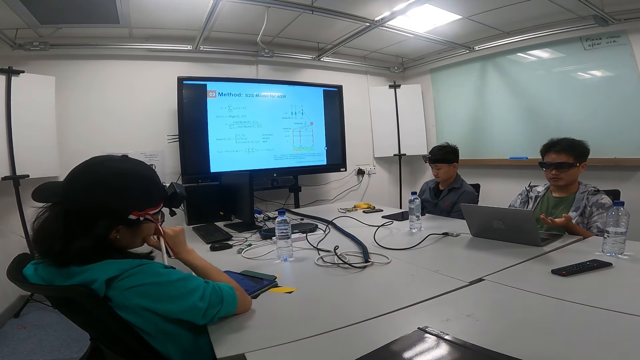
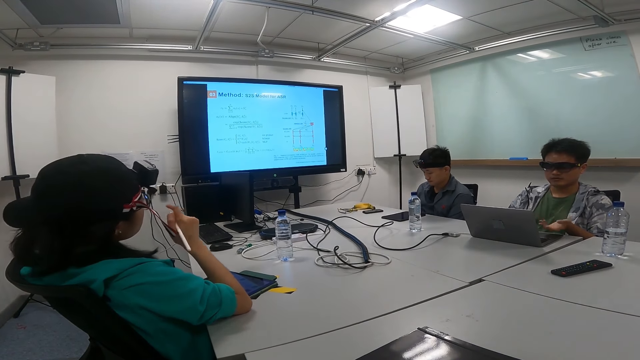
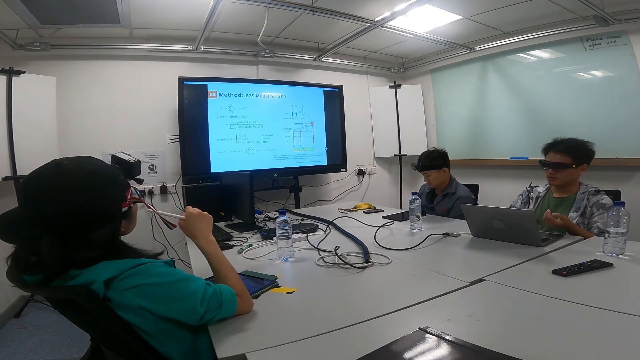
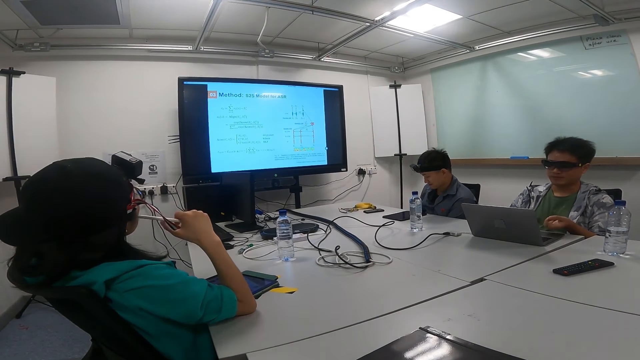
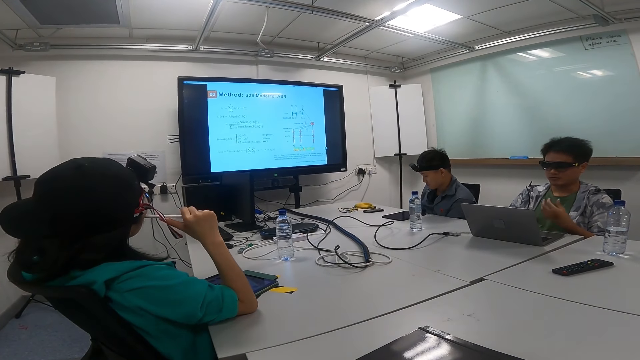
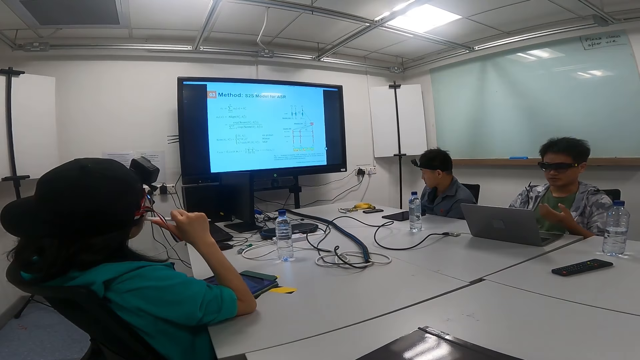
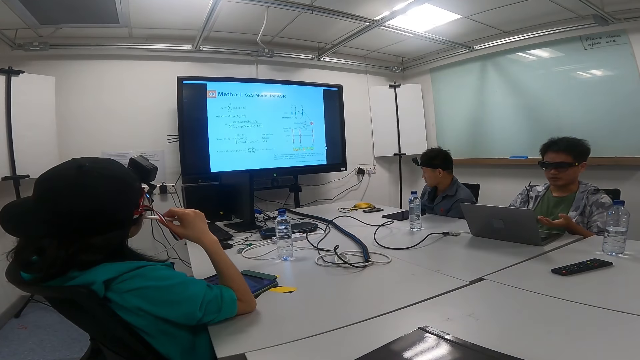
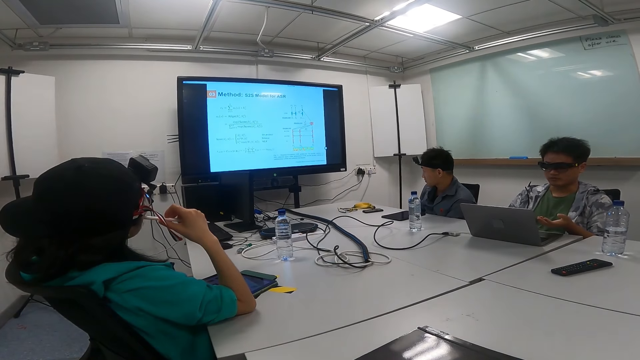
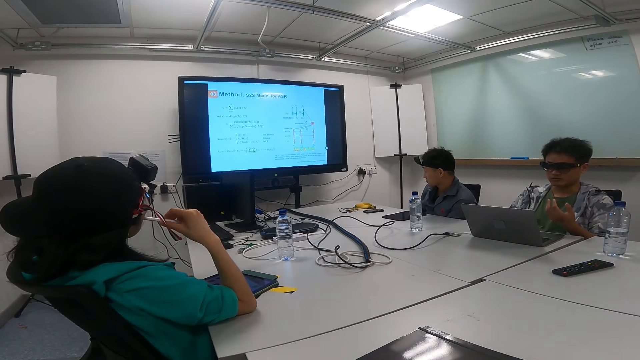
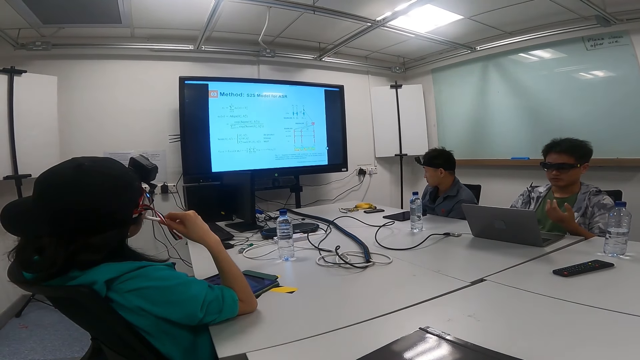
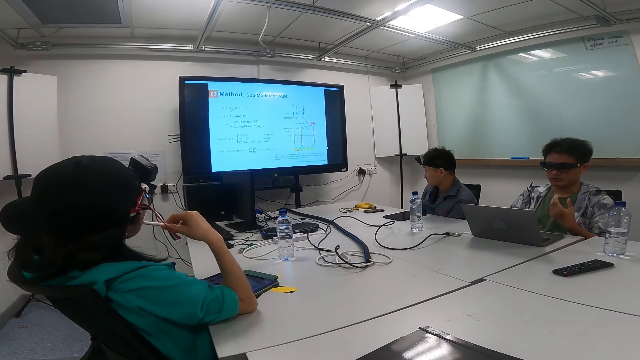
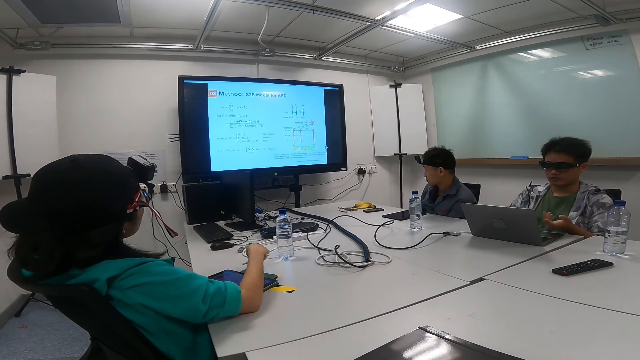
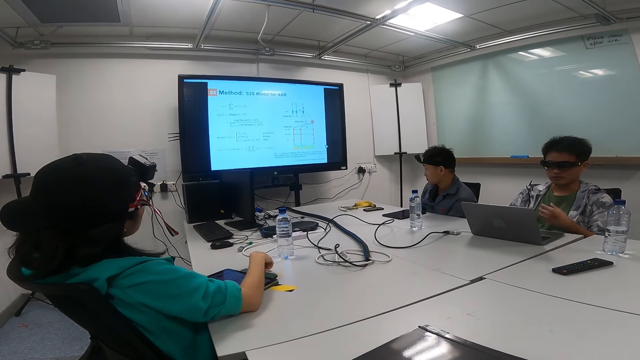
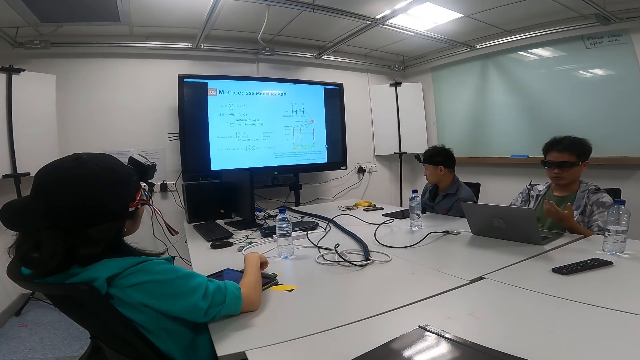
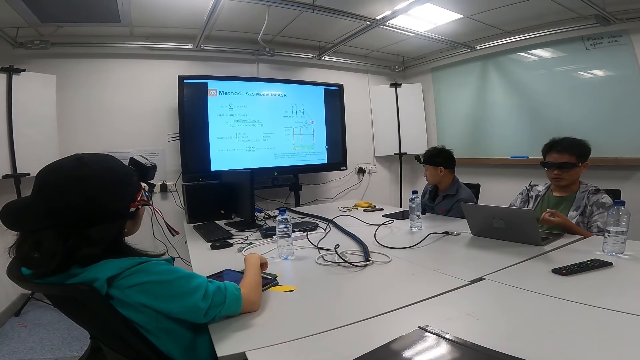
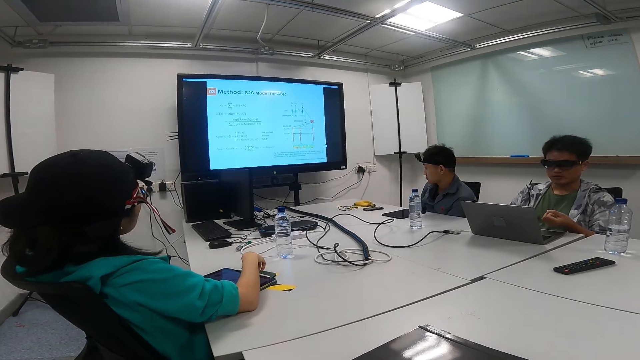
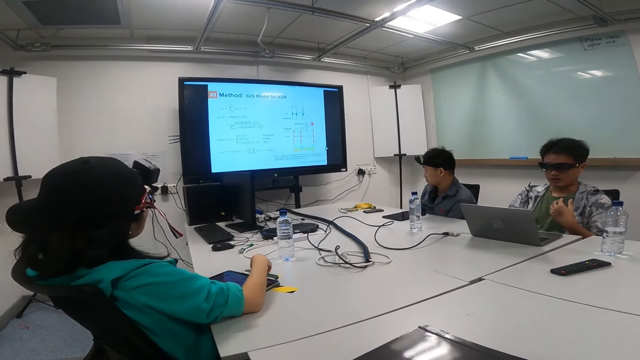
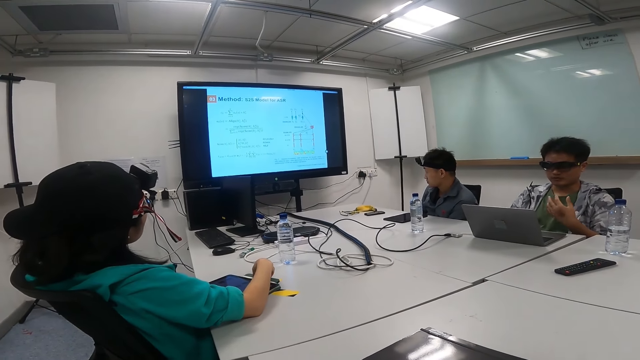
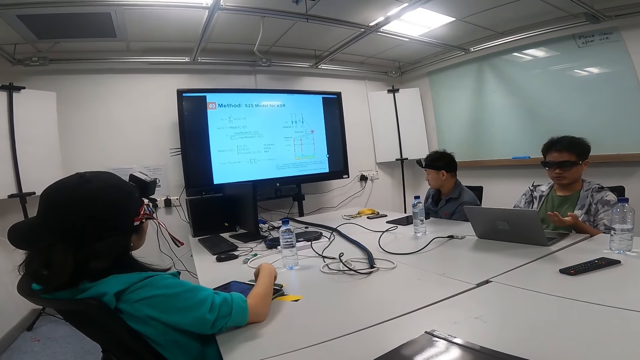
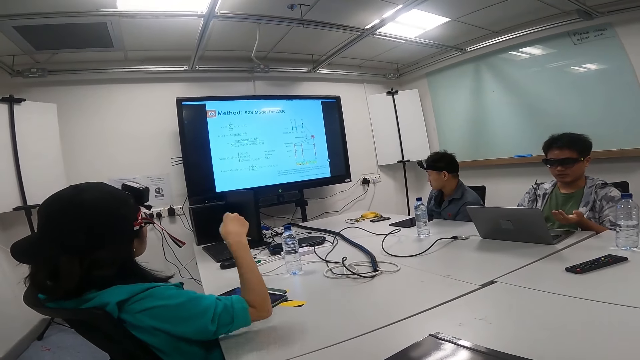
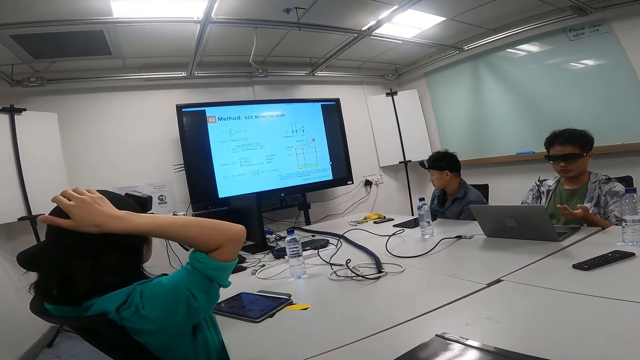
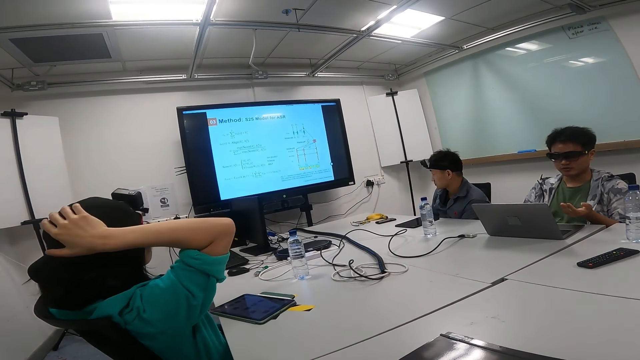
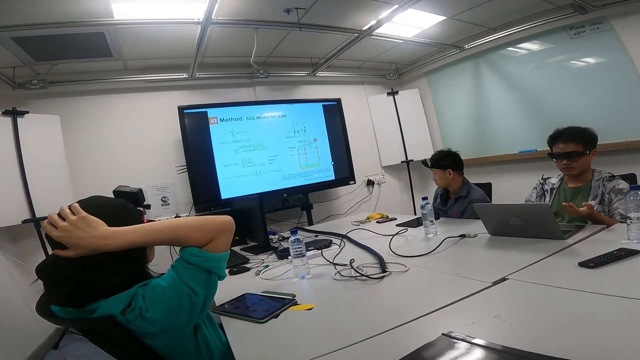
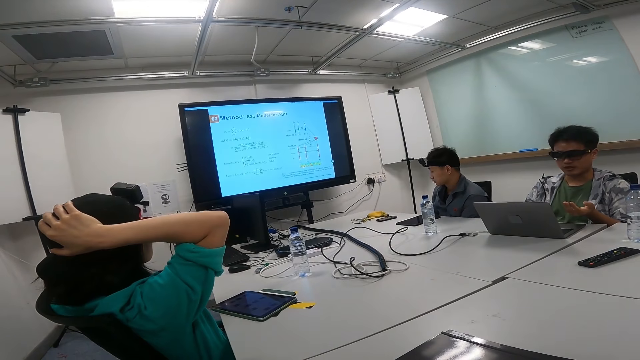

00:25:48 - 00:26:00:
A person puts a pen on the cheeks. The person puts the pen down. Another person looks at a laptop while showing hand gestures. The first person puts a hand on her head.

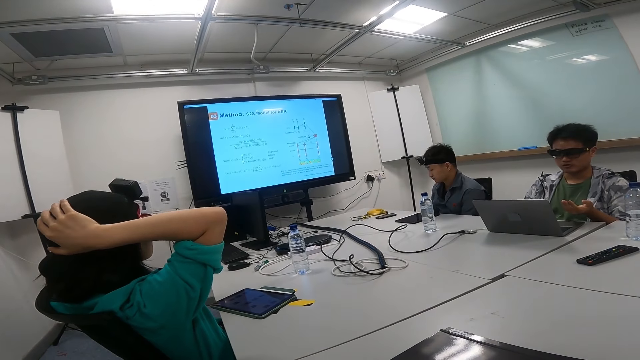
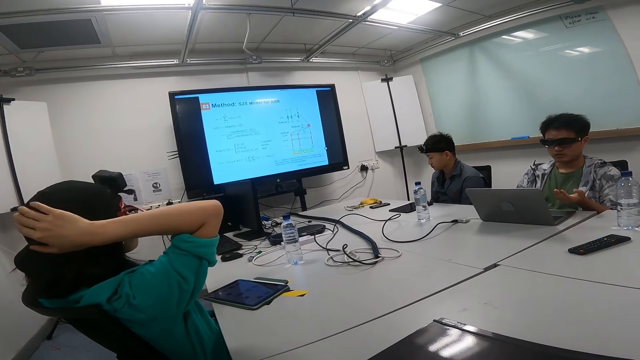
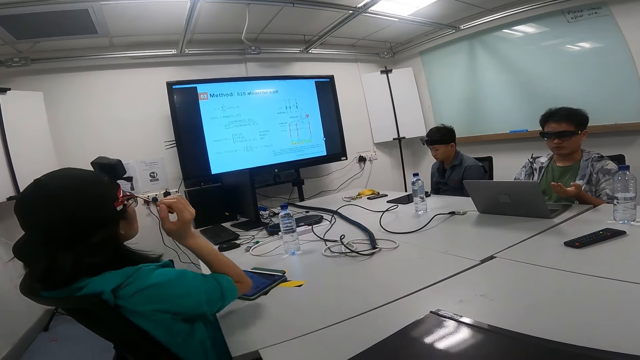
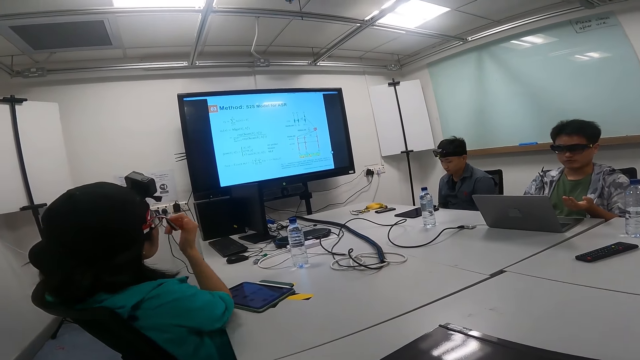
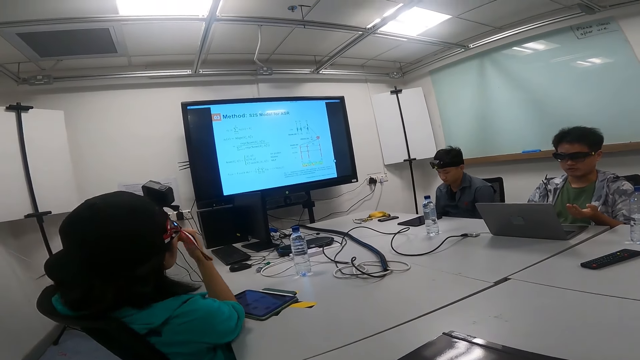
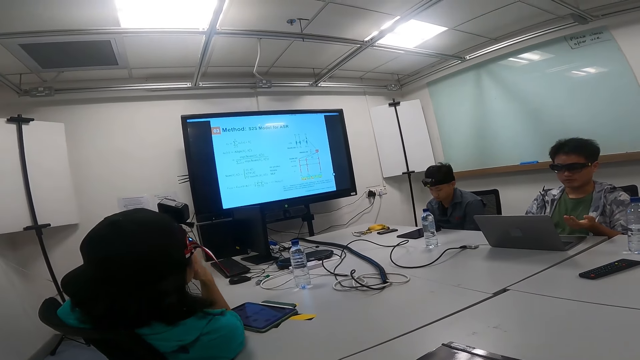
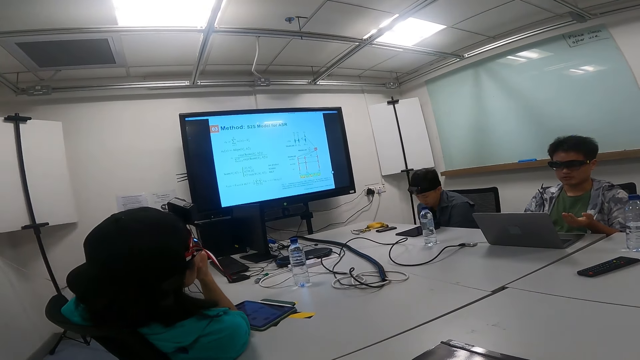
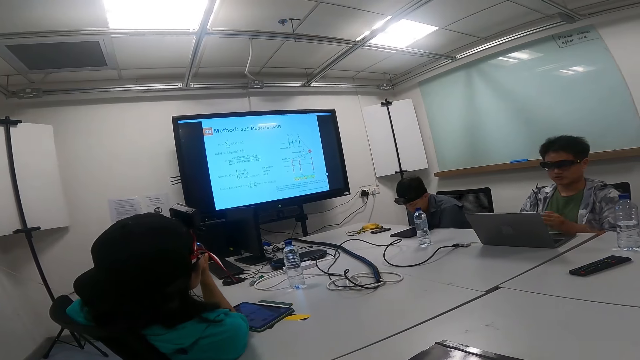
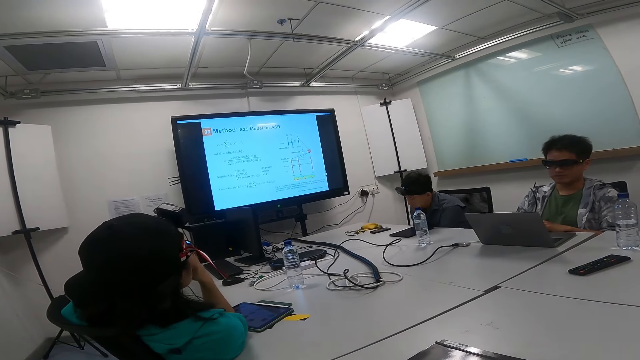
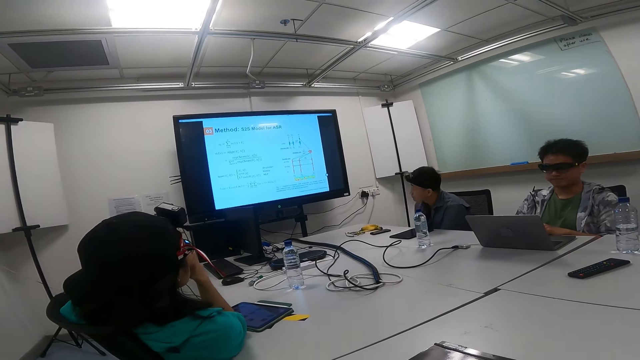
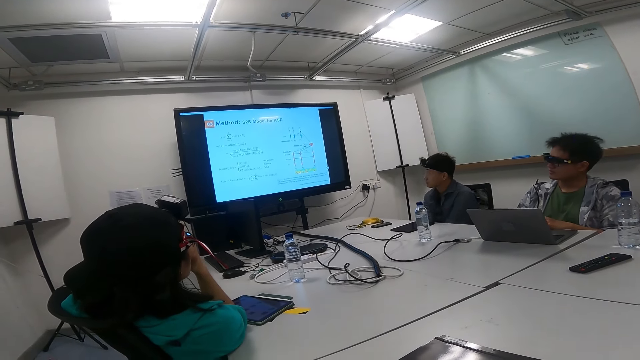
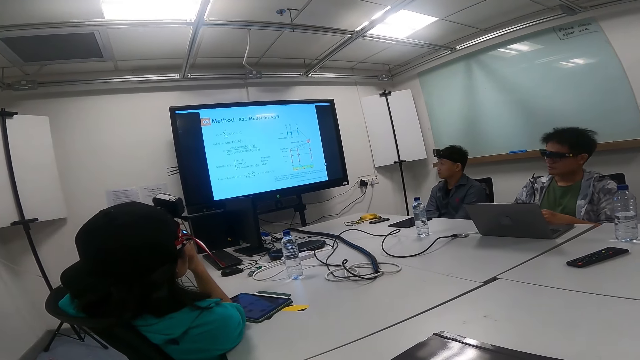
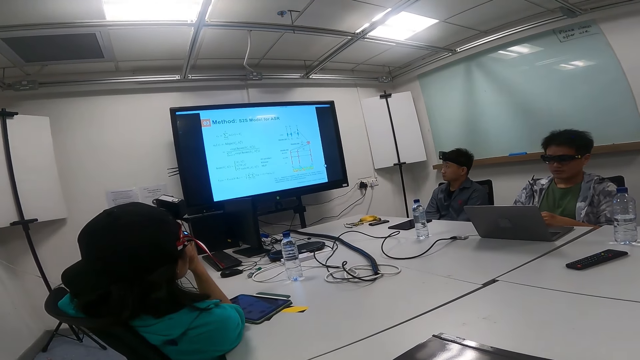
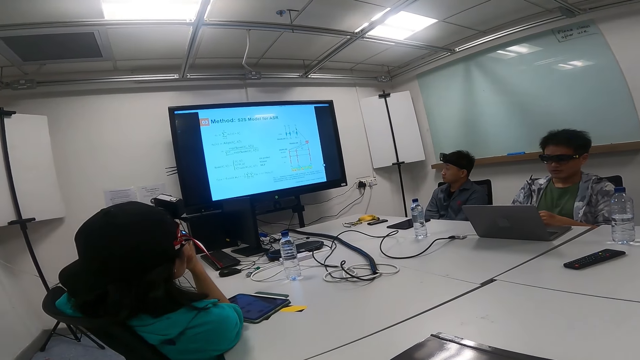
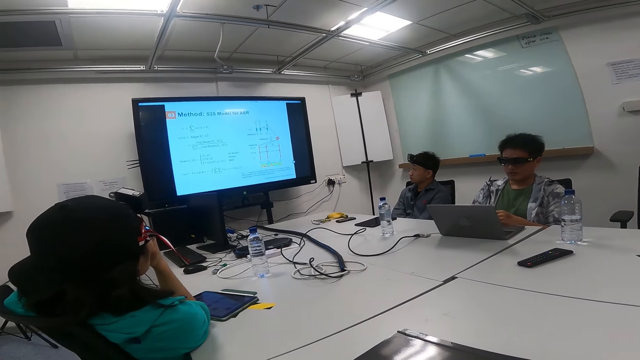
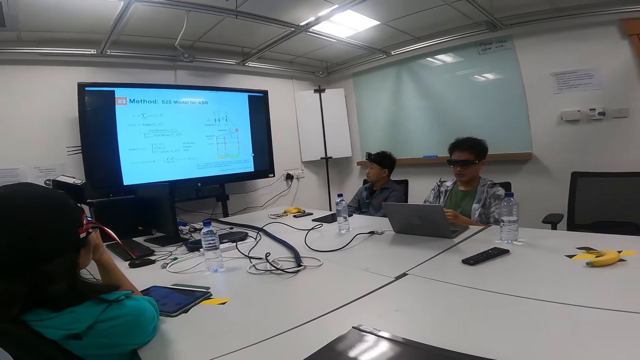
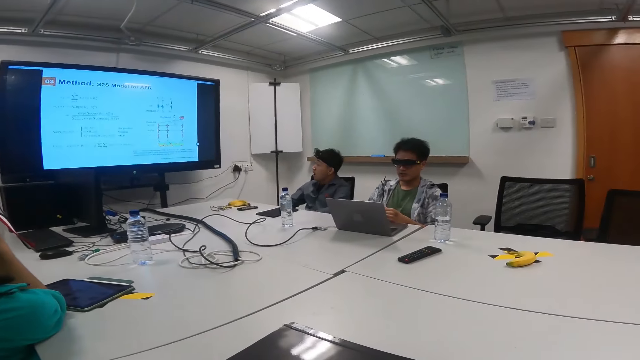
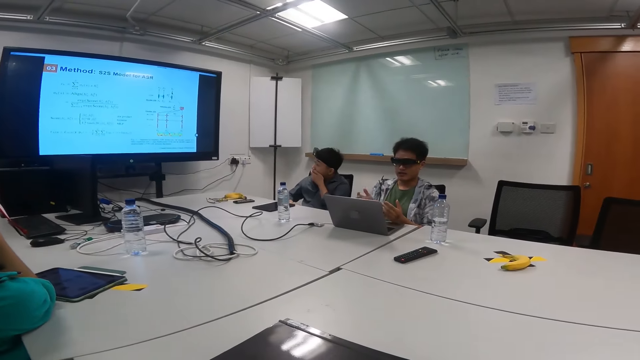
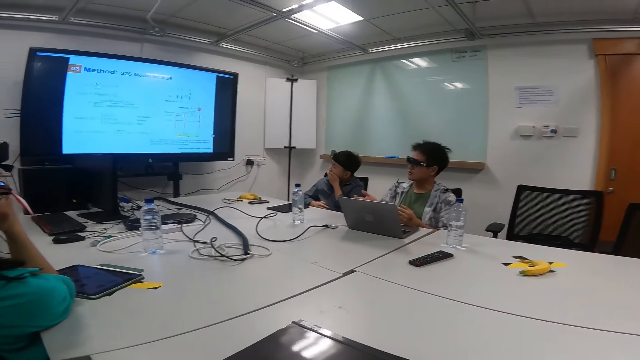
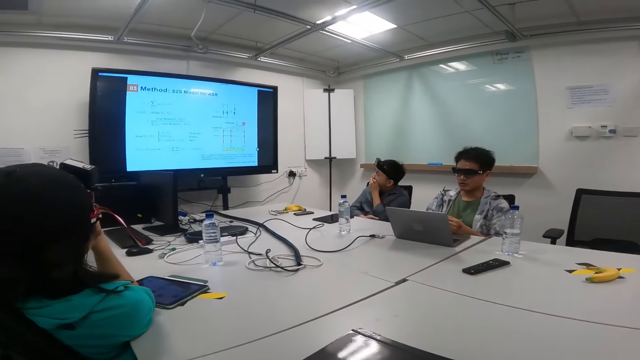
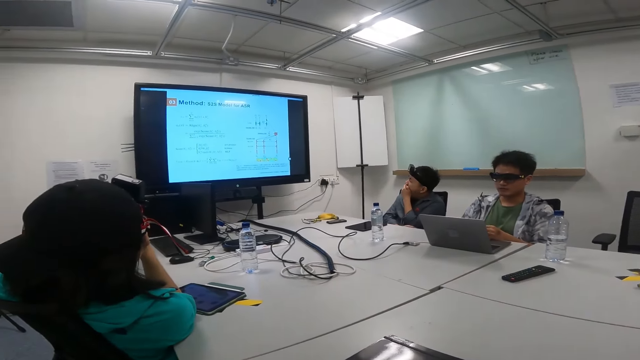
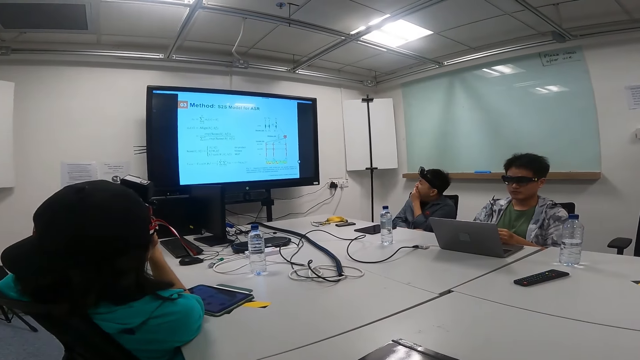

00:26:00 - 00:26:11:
A person puts a hand down. The person touches the chin. Another person leans forward. The second person looks at the screen. The second person leans back. The camera wearer looks at another person.
